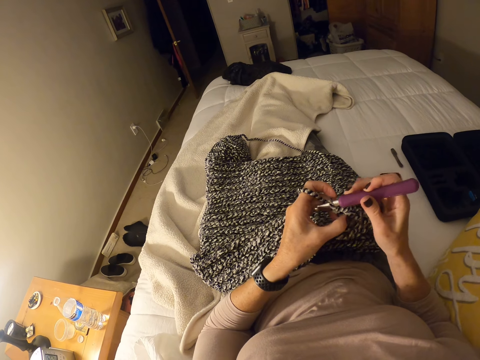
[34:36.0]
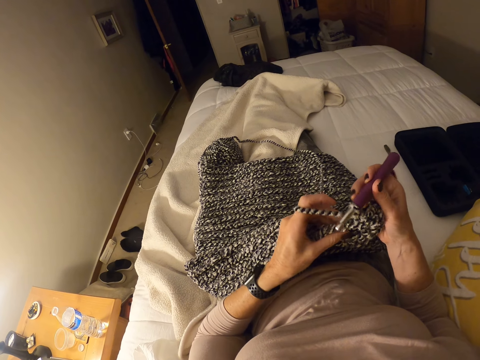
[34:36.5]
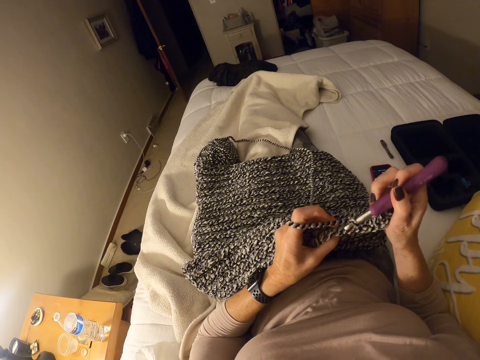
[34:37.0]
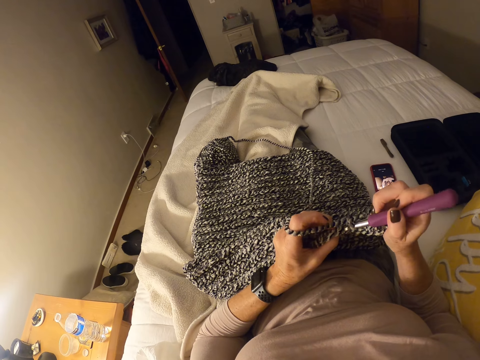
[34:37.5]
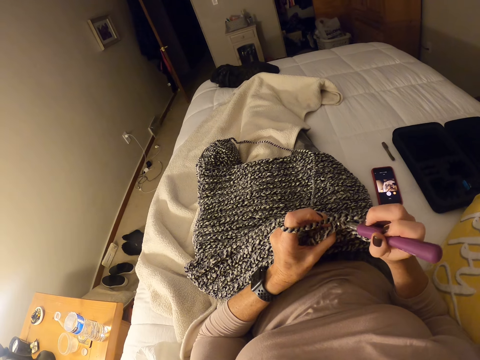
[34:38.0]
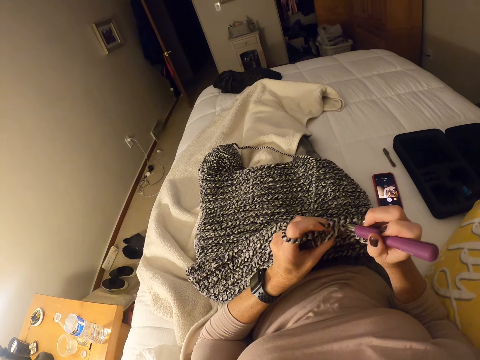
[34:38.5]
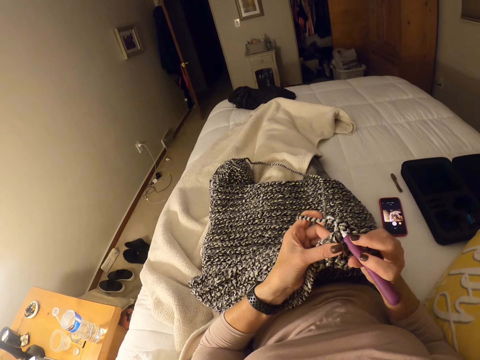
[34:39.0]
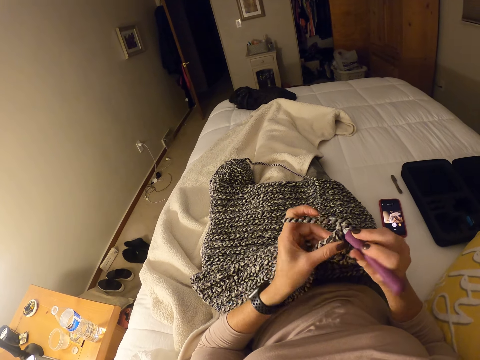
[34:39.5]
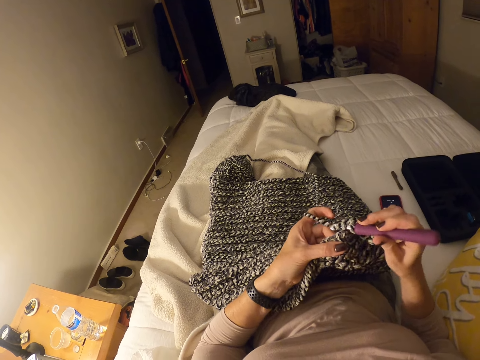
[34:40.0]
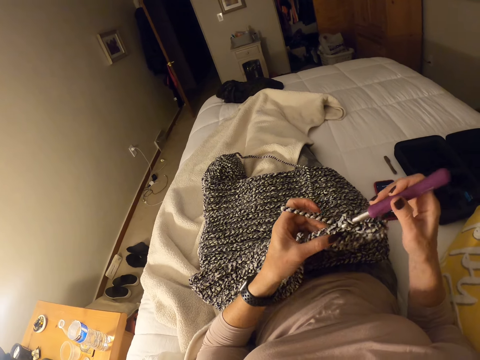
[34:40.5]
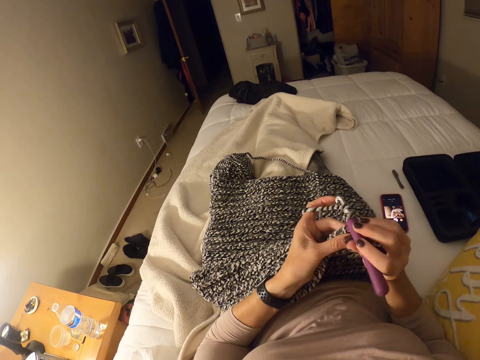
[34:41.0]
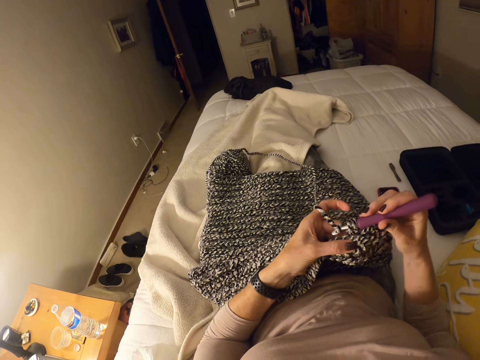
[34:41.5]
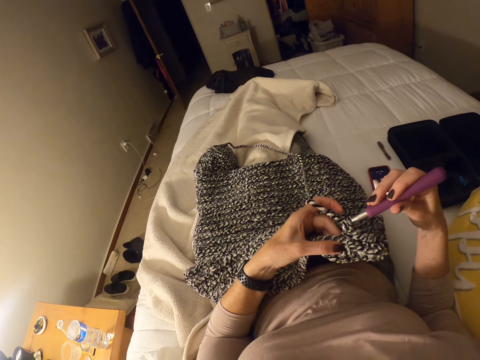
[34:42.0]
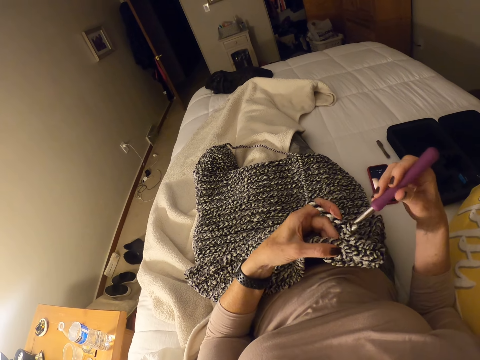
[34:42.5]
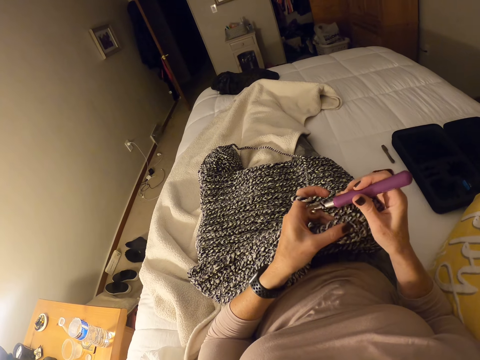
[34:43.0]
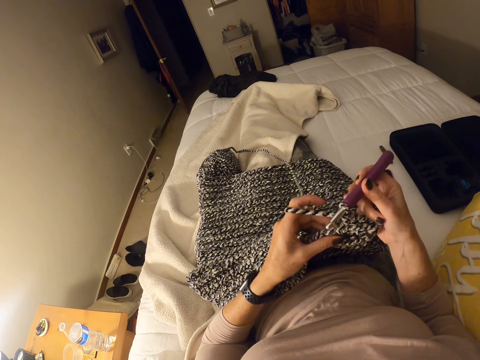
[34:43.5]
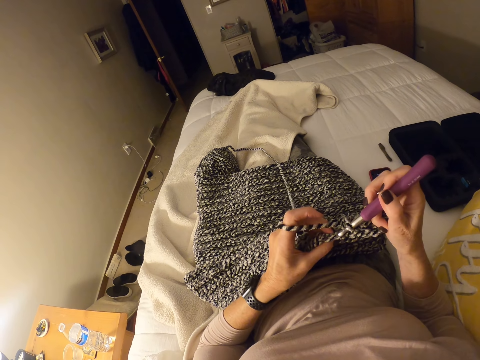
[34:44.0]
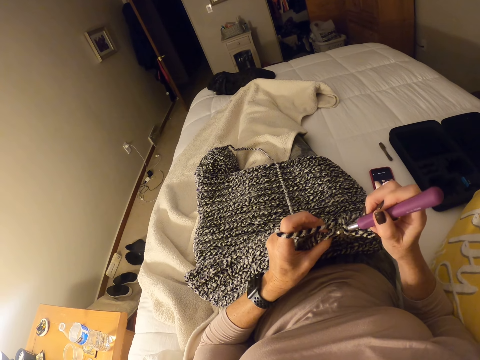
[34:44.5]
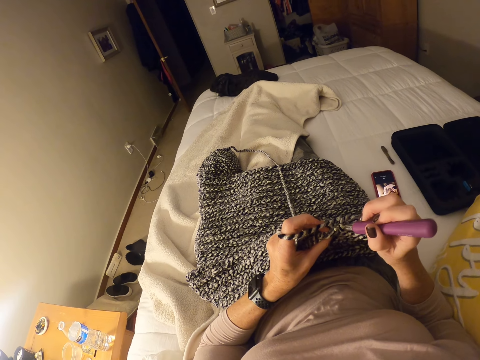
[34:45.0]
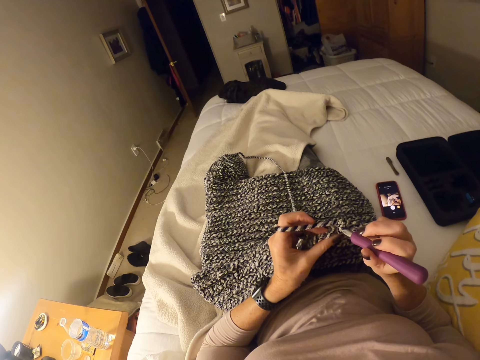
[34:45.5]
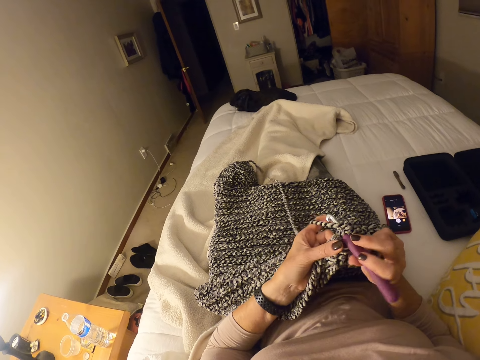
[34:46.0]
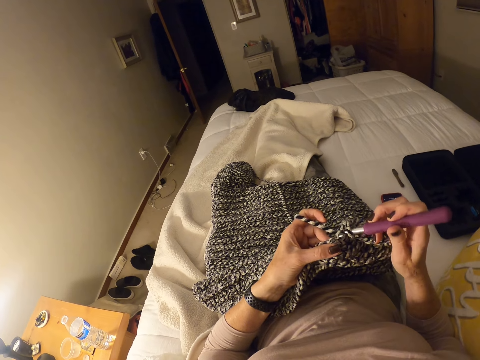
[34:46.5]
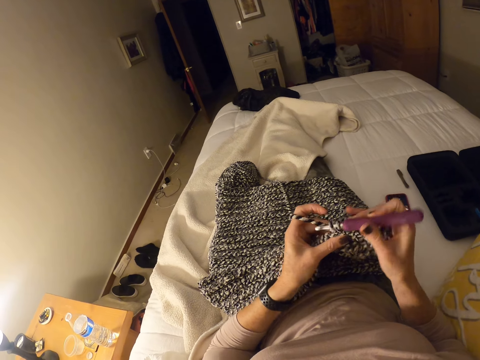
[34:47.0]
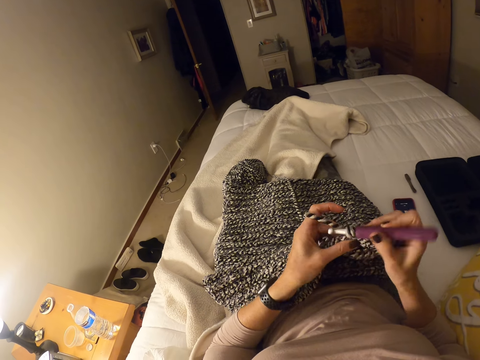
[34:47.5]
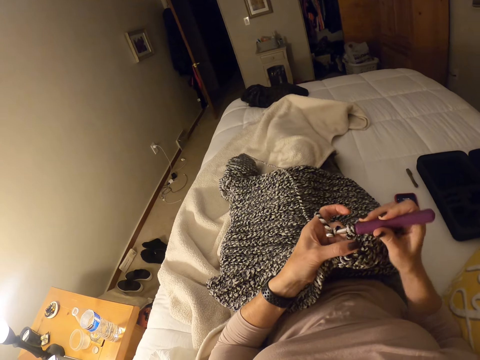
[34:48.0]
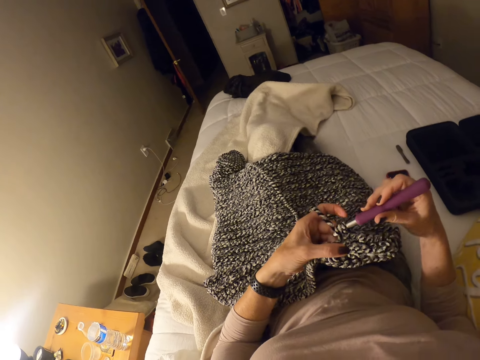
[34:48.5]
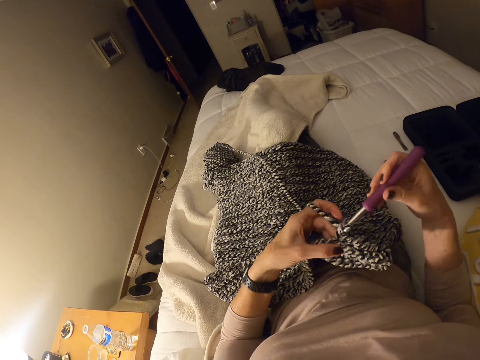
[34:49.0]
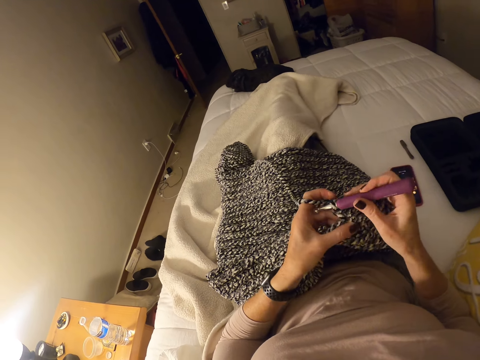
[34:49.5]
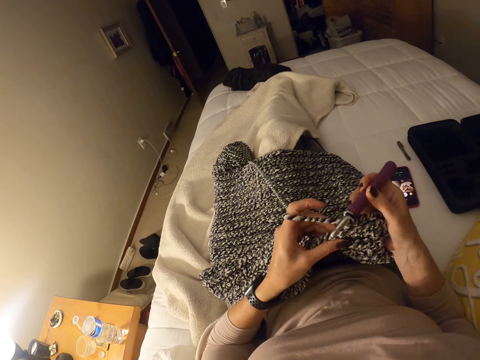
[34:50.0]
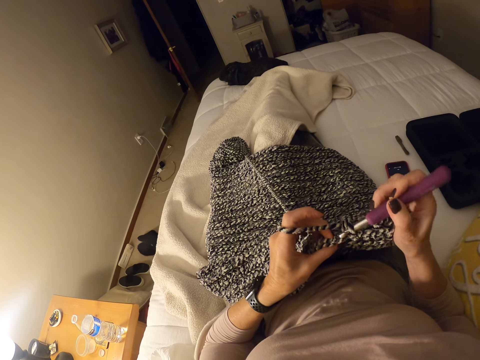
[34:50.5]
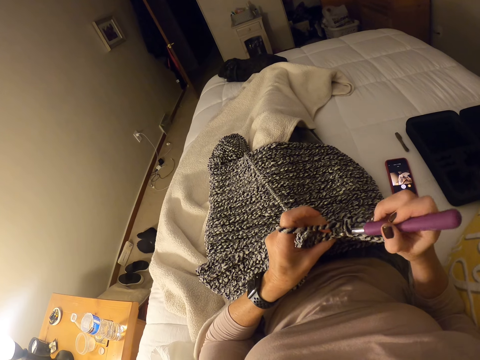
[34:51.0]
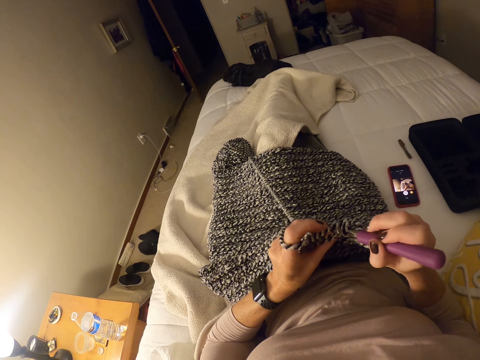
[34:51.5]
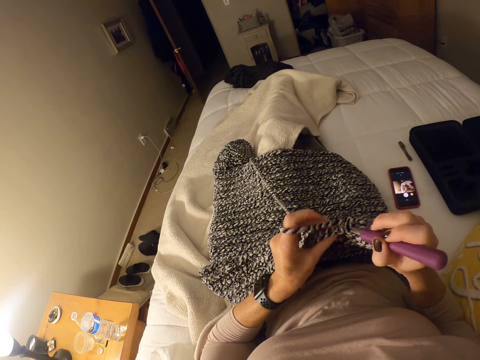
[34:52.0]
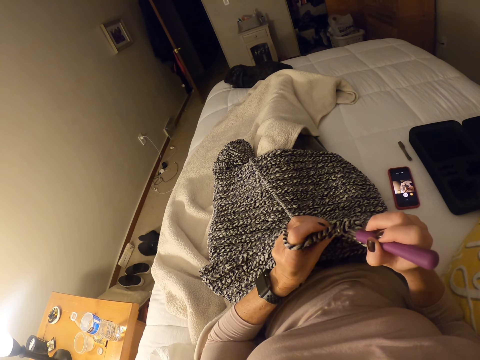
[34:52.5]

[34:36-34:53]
The camera wearer moves her left hand to the left on the crochet cloth. She crochets the strip of yarn into a cloth with the crochet hook and her left hand. She adjusts her legs under the blanket on the bed.

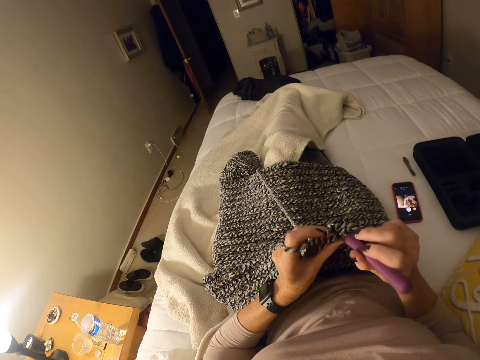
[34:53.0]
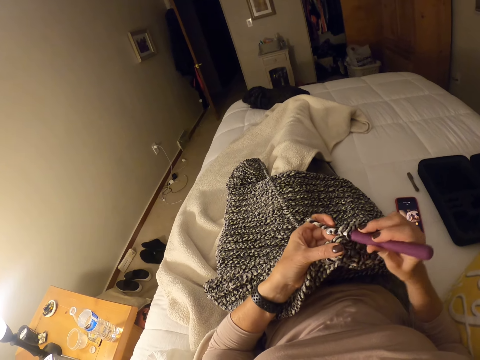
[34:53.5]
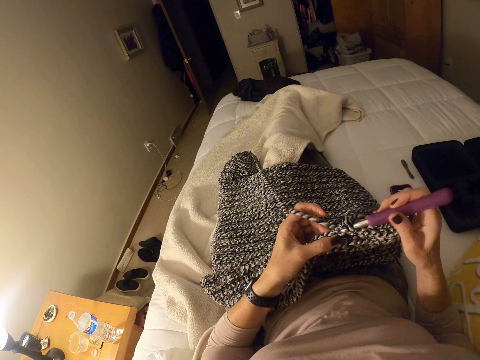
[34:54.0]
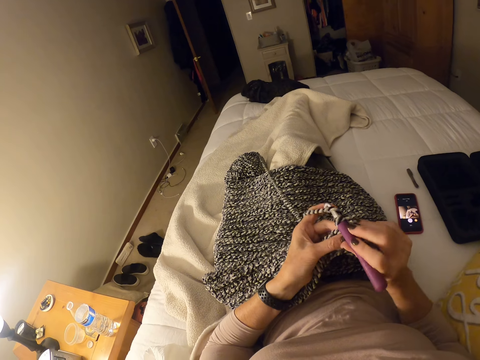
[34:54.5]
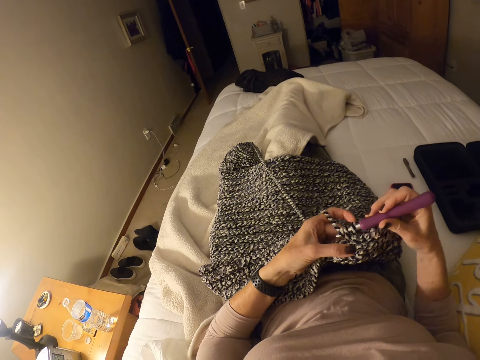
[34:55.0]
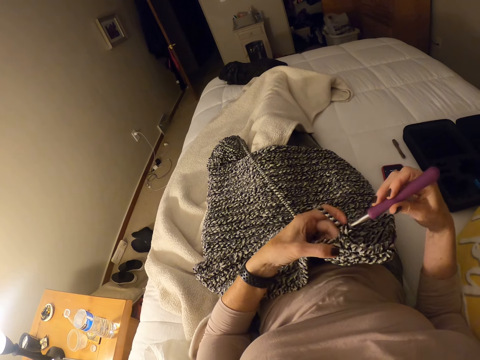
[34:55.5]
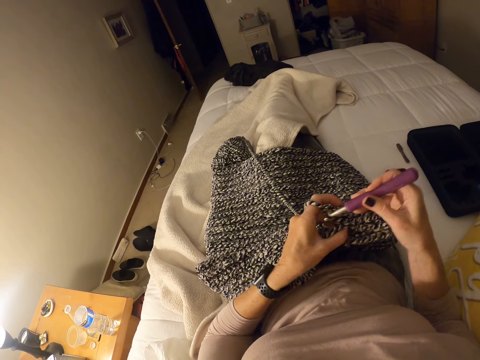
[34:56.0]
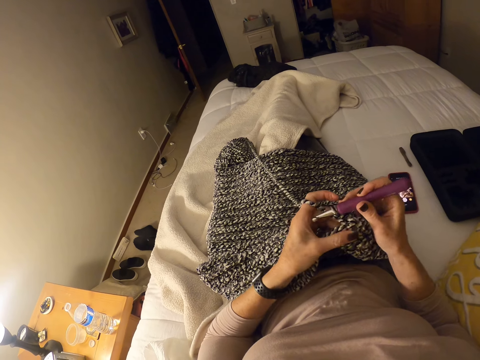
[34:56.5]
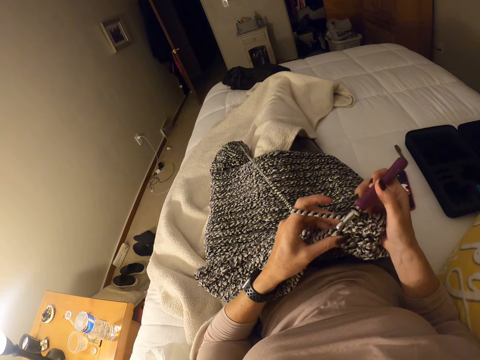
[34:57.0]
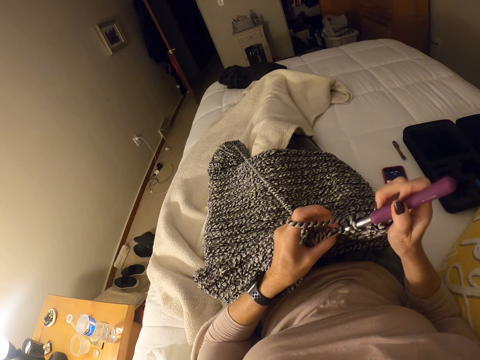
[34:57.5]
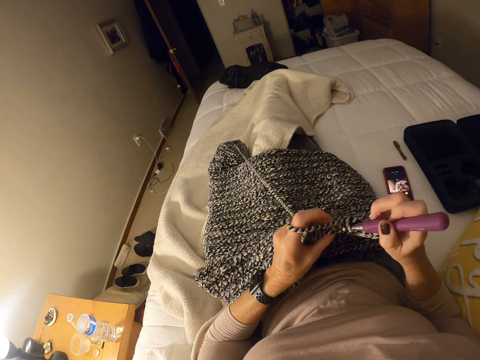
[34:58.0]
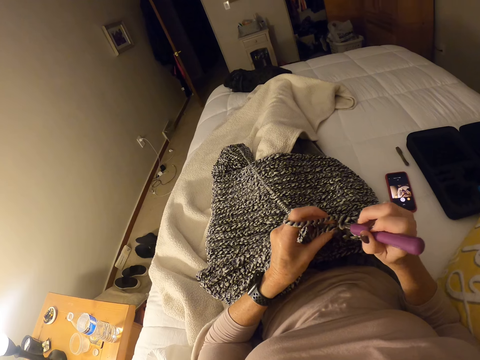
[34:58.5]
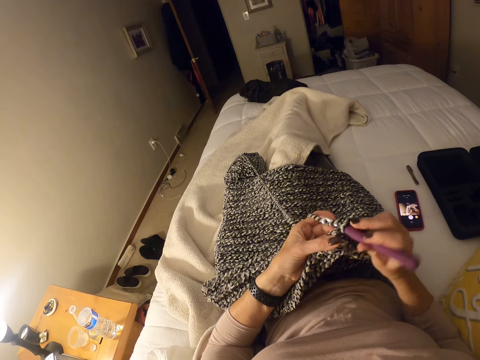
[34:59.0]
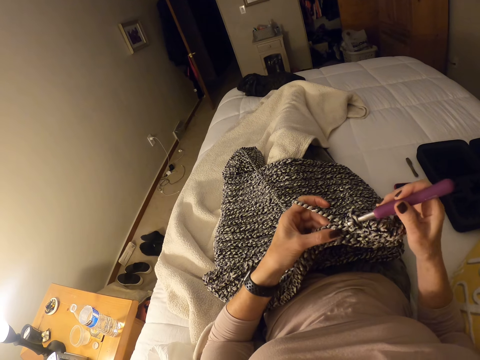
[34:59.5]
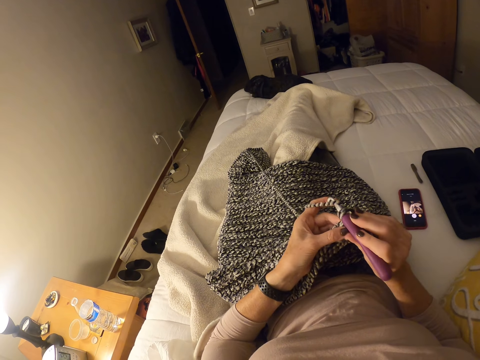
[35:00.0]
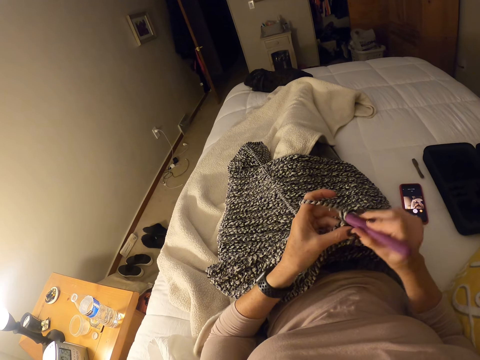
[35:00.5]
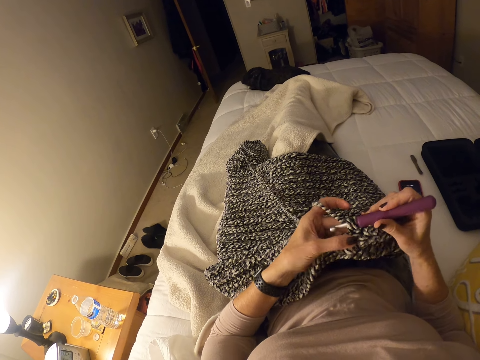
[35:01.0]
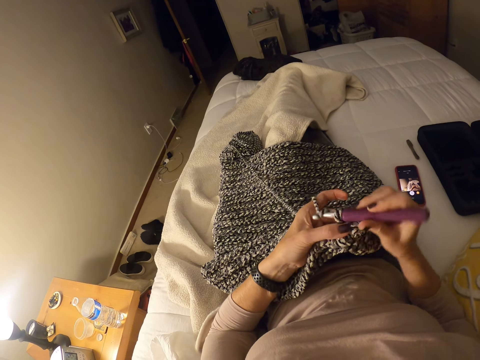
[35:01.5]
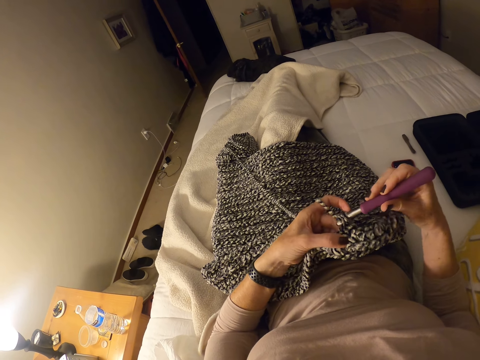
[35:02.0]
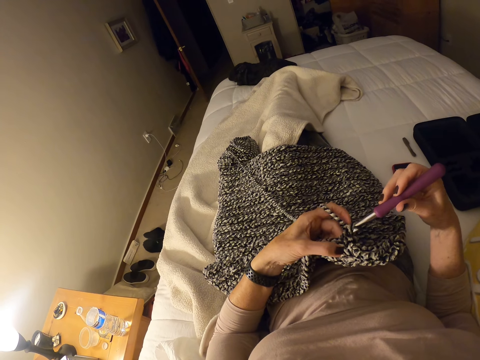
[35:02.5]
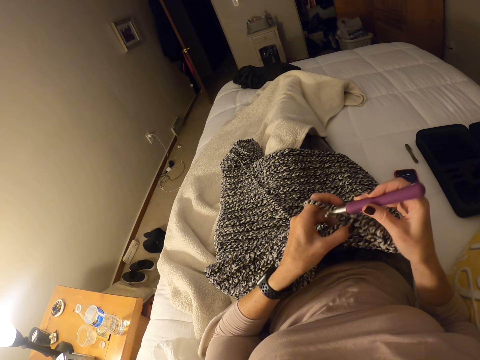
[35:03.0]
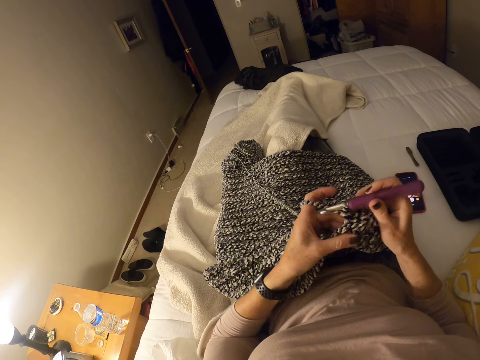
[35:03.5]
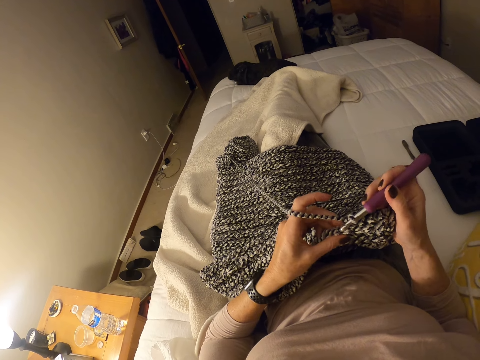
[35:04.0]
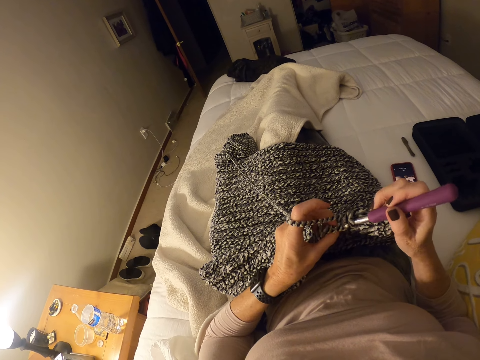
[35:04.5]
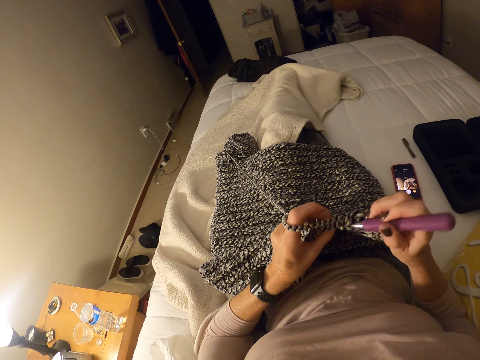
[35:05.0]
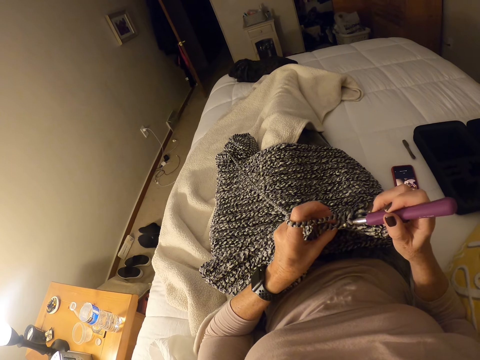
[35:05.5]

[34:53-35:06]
The camera wearer moves her left hand to the left on the crochet cloth. She crochets the strip of yarn into a cloth with the crochet hook and her left hand.
